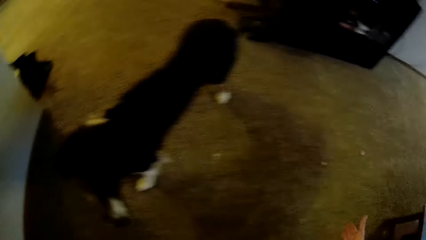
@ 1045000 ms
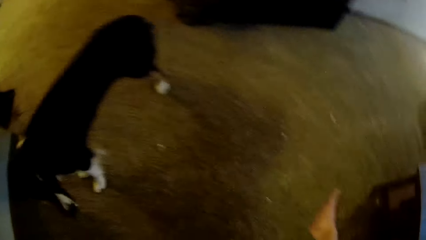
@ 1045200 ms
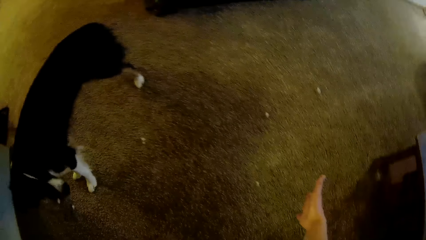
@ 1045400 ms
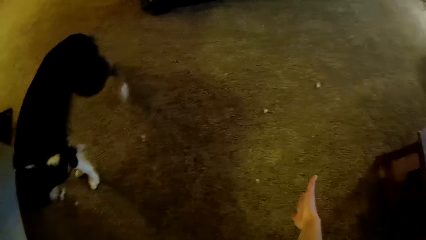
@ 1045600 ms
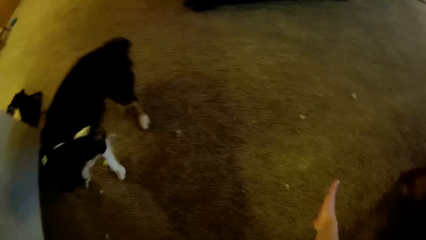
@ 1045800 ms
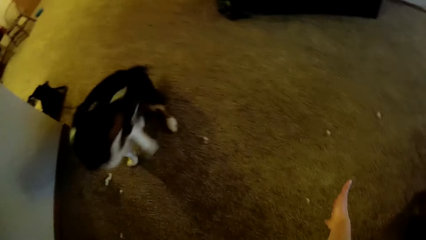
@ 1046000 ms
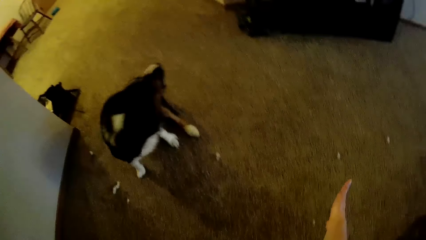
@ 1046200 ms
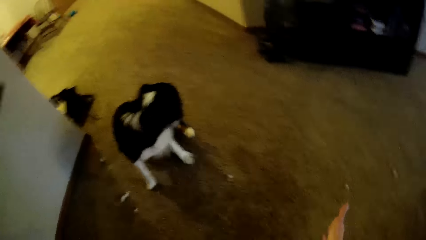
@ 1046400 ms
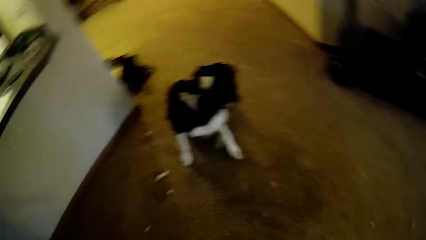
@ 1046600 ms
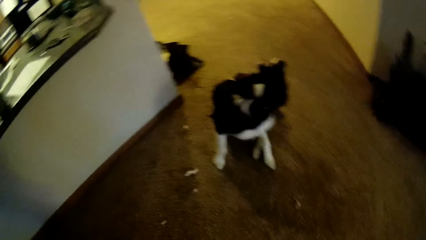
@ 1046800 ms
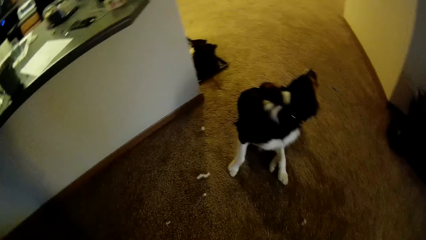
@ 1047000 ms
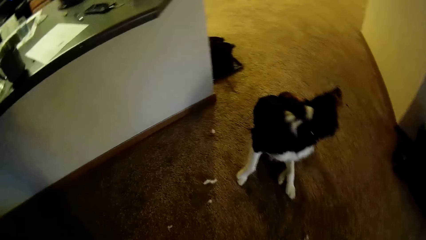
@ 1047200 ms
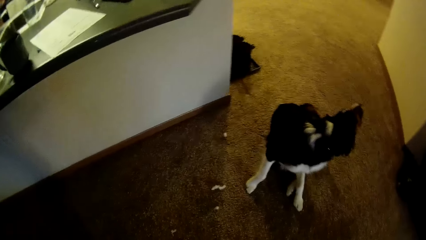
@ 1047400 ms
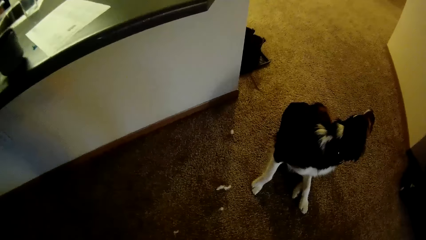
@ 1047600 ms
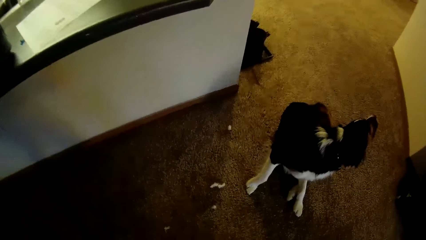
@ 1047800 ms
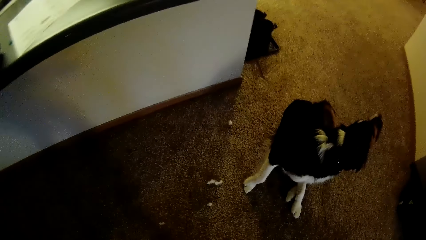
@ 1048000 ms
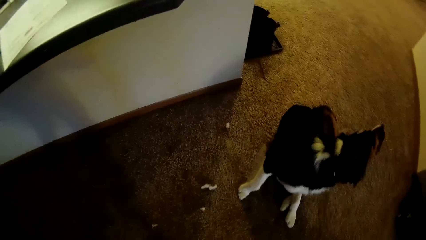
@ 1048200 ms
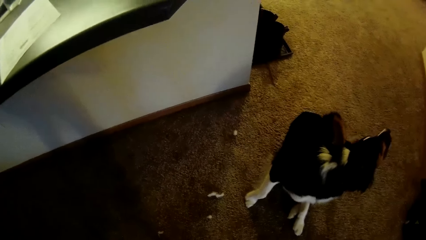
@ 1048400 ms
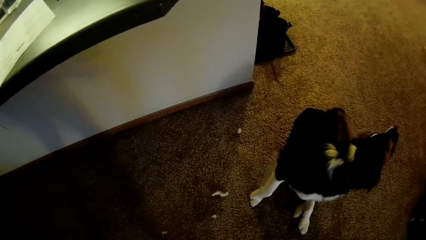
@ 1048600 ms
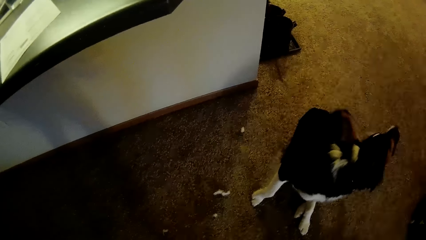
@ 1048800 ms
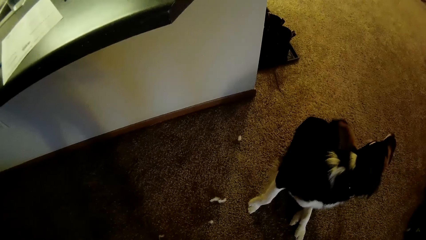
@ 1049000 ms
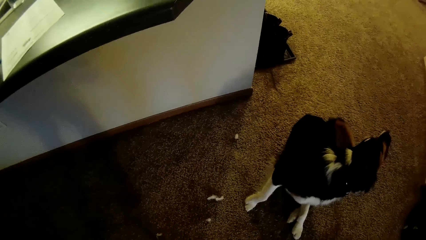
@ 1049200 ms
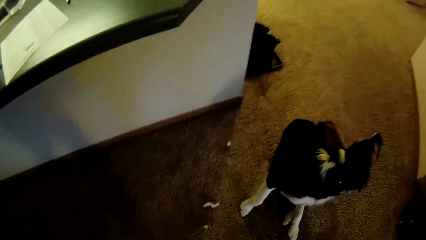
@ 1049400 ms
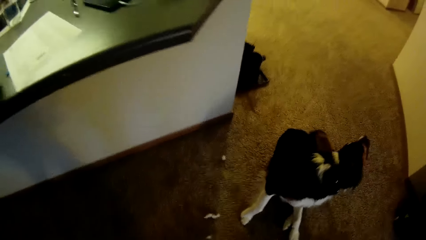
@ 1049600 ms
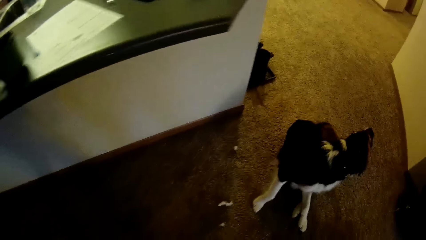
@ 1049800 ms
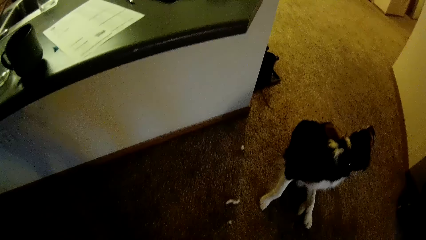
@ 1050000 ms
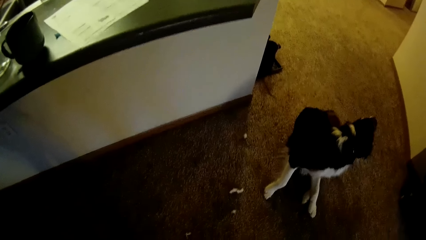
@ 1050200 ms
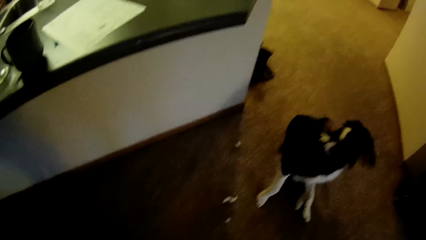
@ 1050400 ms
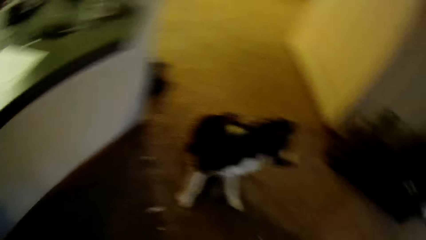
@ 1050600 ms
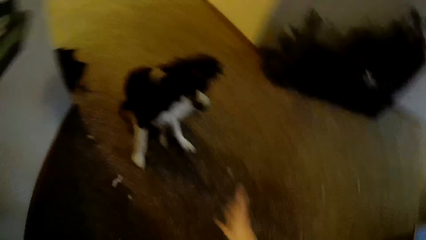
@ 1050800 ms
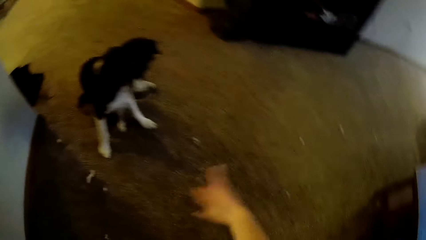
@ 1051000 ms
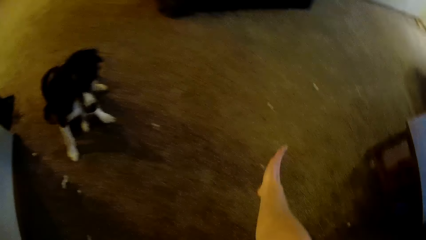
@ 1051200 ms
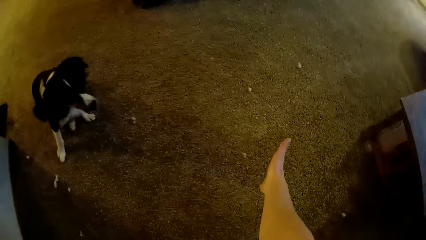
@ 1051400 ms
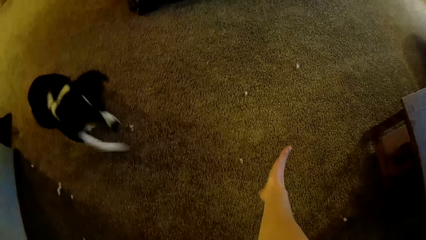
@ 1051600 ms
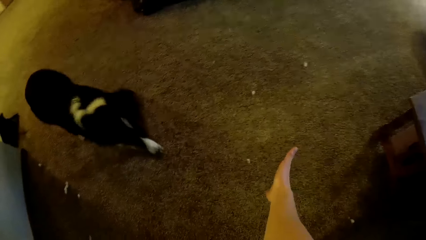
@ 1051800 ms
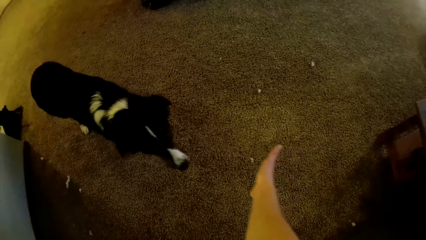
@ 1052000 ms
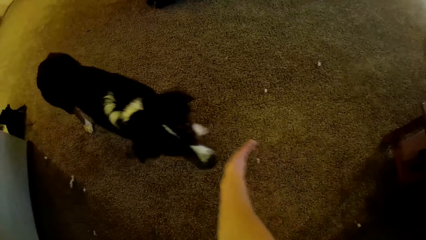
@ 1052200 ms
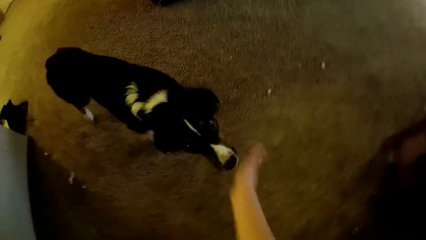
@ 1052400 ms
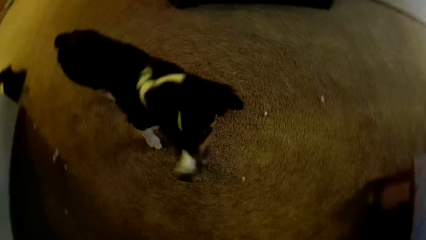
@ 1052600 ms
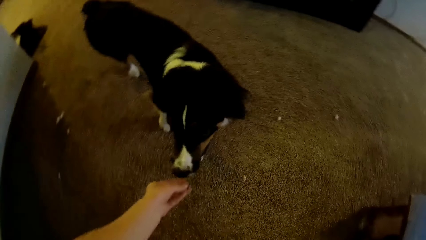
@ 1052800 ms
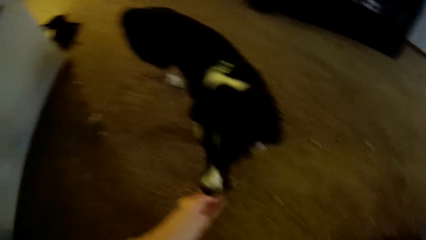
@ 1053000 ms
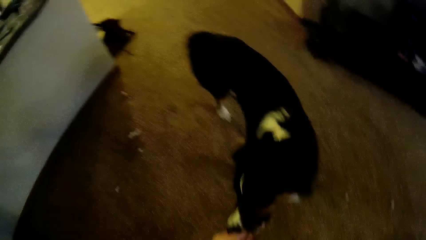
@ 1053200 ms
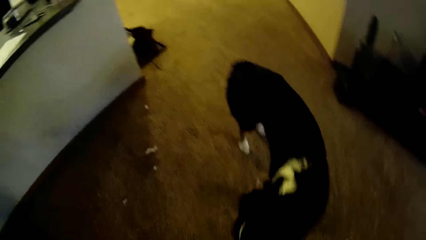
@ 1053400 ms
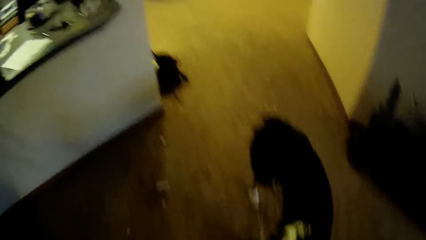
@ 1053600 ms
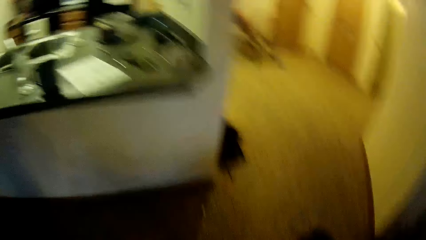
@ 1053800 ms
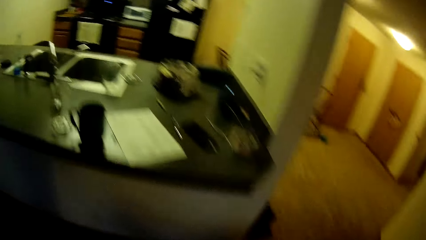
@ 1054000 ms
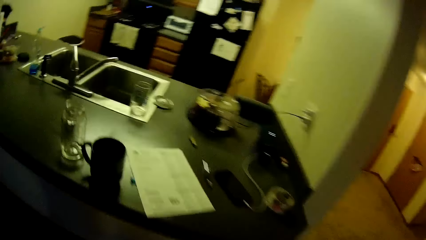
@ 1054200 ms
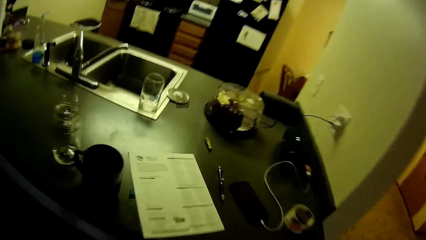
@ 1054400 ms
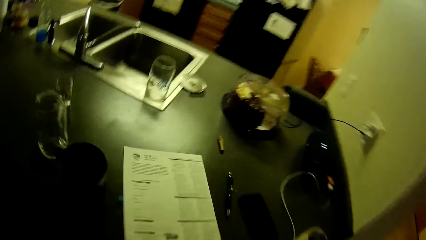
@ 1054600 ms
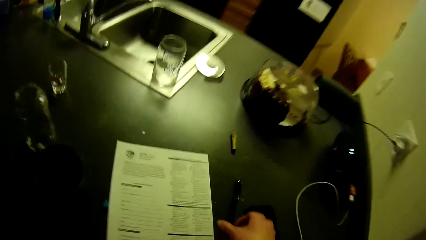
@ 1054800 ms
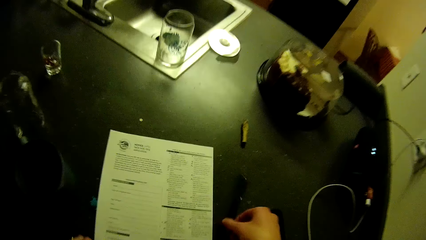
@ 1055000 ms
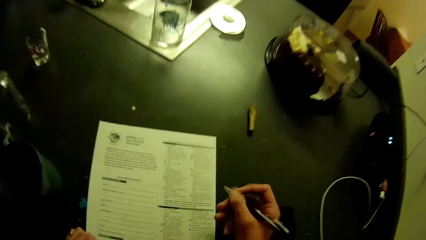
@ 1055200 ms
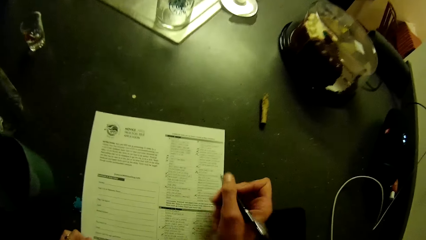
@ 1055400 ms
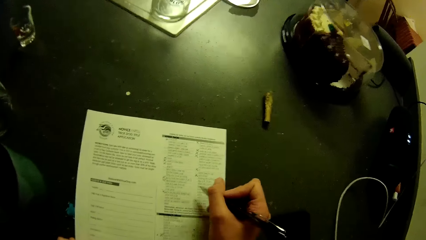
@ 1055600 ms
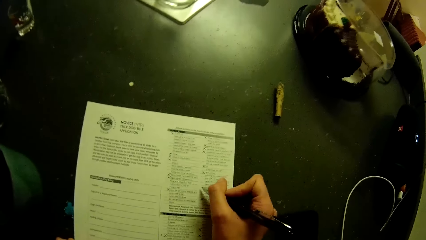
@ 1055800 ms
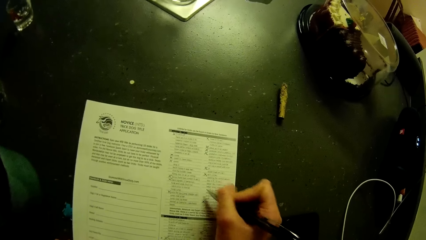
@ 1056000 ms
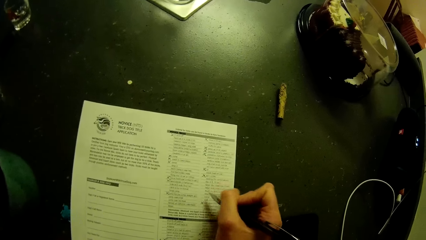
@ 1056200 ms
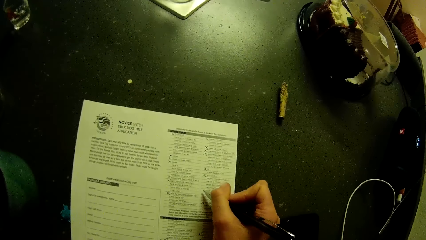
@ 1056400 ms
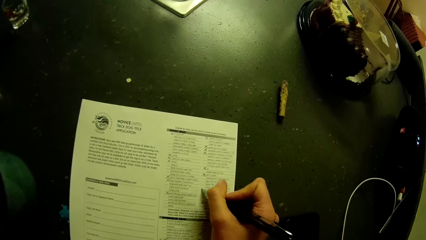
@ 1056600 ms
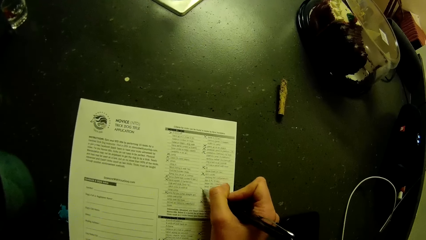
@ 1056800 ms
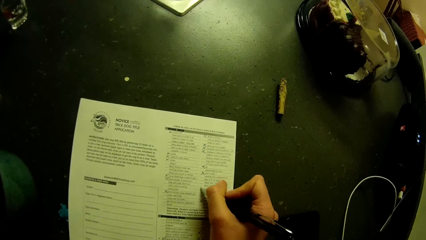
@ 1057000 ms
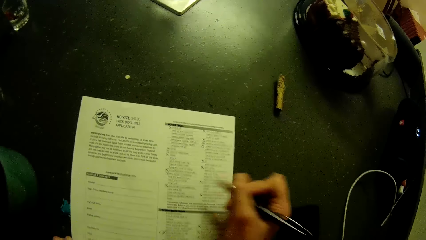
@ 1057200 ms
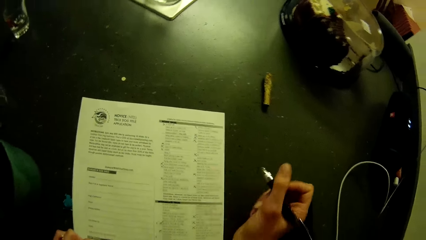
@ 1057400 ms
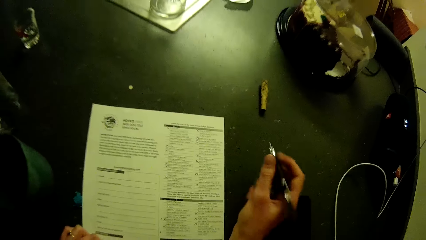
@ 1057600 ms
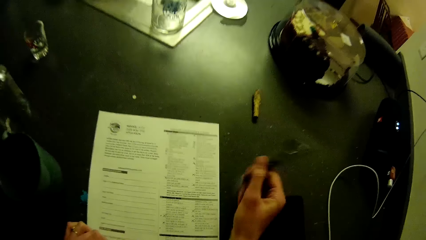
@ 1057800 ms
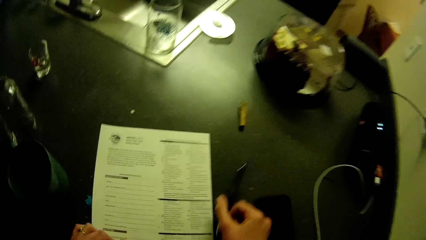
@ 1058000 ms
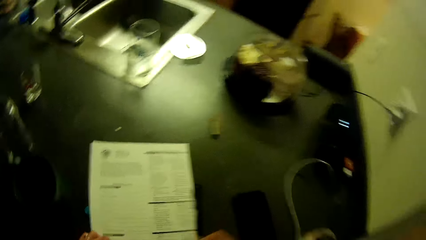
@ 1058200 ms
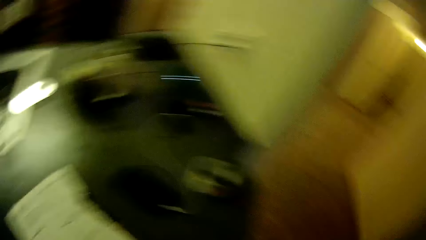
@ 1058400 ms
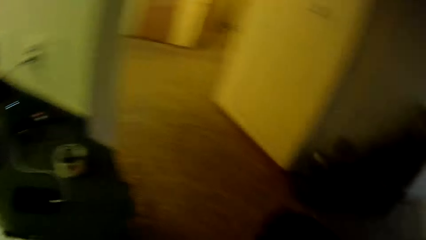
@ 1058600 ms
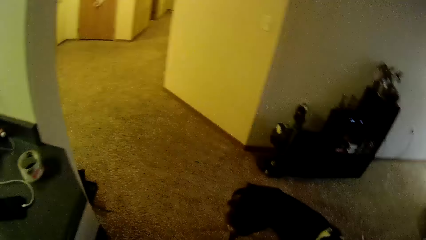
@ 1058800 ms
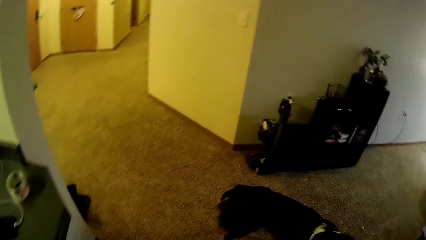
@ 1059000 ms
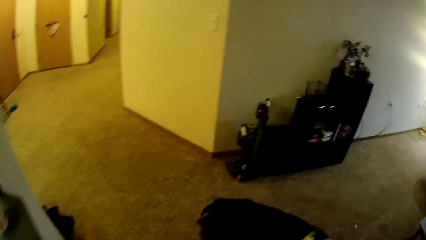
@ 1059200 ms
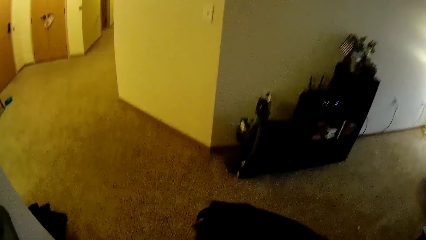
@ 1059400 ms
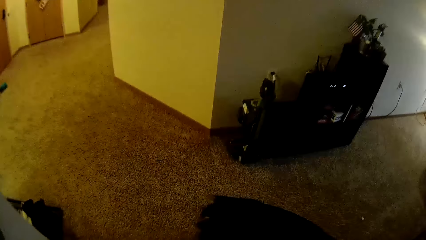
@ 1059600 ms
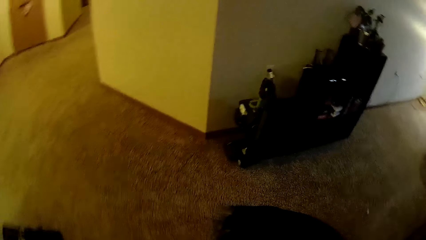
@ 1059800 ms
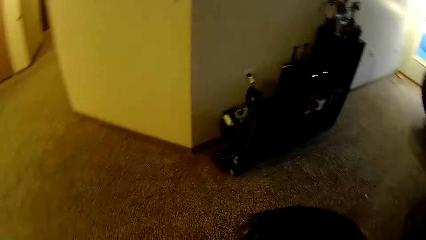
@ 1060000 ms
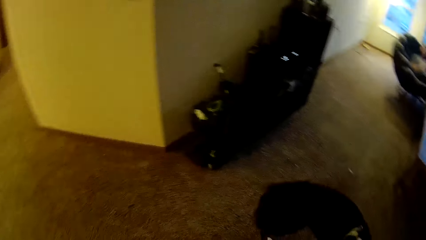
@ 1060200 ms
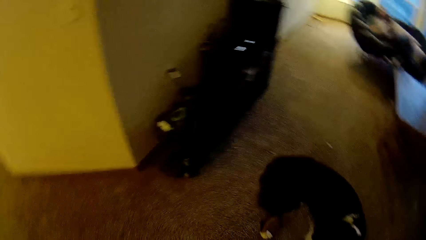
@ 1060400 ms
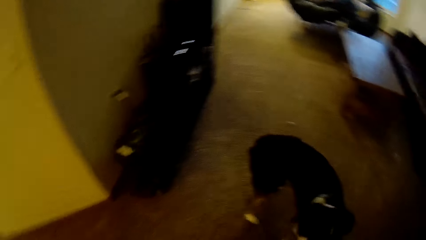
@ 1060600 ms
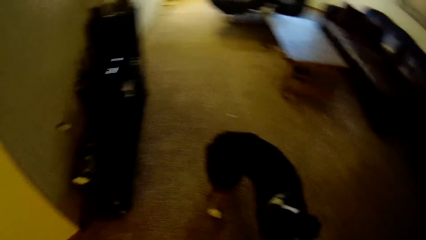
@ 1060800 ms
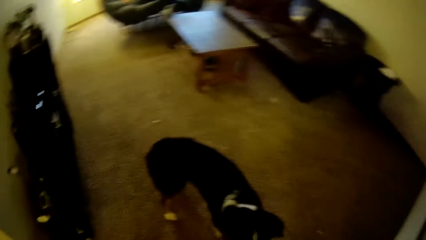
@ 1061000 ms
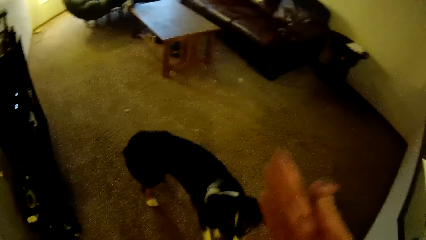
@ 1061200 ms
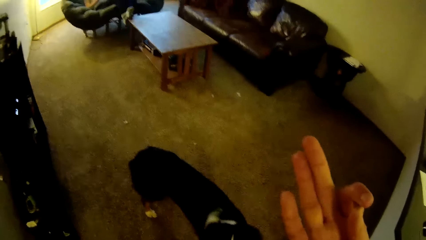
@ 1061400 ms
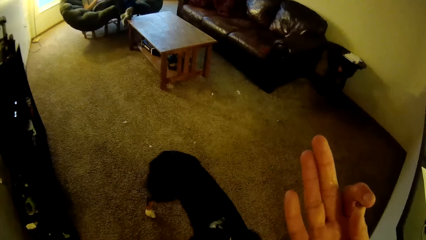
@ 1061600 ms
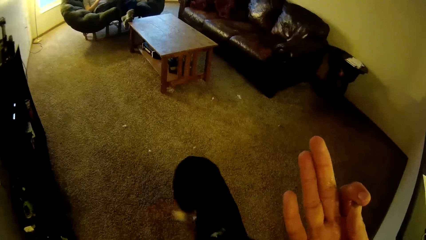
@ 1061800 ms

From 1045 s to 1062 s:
The dog scratches its mouth with its leg. The camera wearer moves her hand. She picks up the pen on the kitchen slab. She fills the application checklist on the kitchen slab. She drops the pen on the kitchen slab. She trains the dog around the living room.
